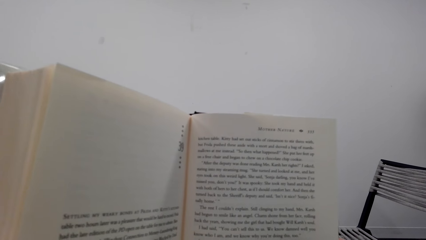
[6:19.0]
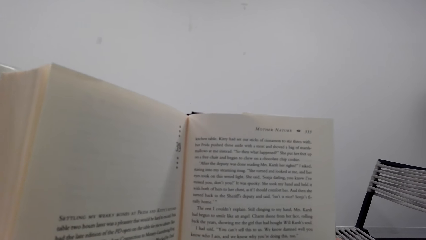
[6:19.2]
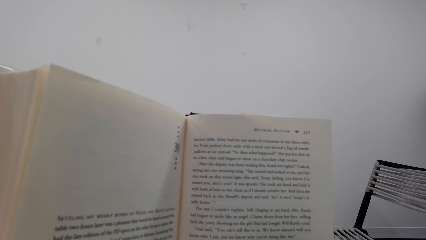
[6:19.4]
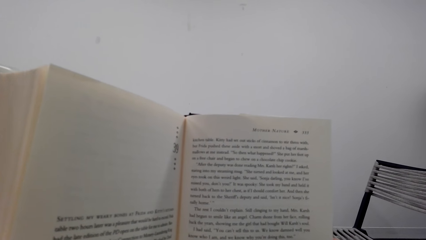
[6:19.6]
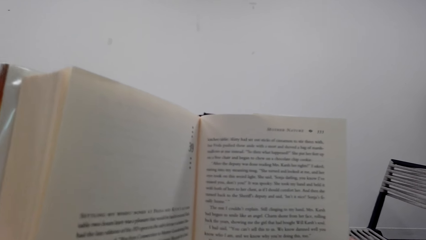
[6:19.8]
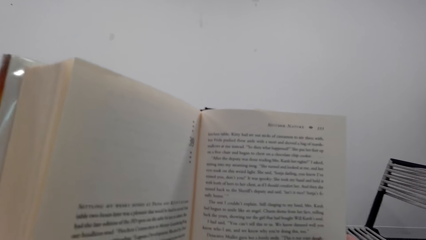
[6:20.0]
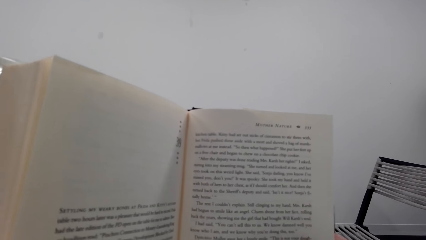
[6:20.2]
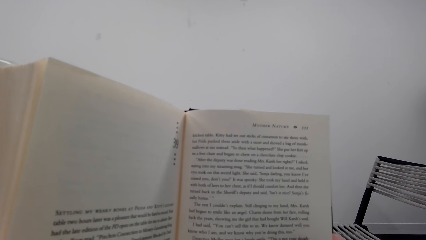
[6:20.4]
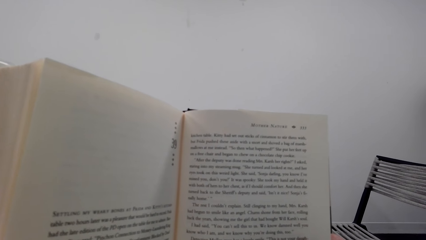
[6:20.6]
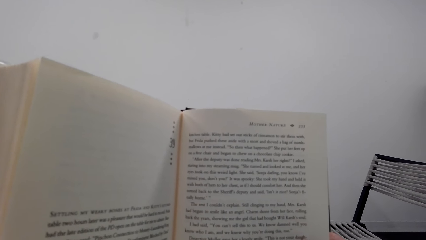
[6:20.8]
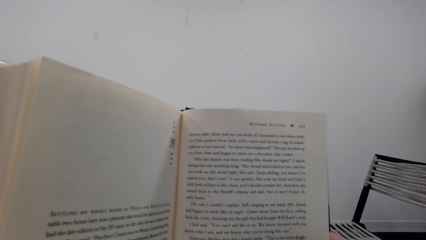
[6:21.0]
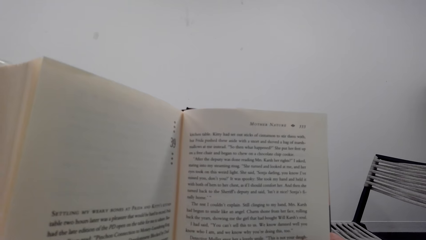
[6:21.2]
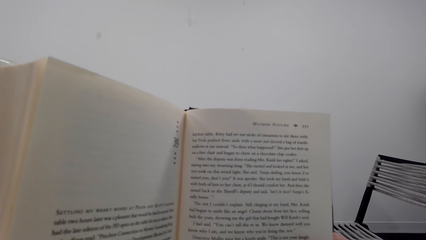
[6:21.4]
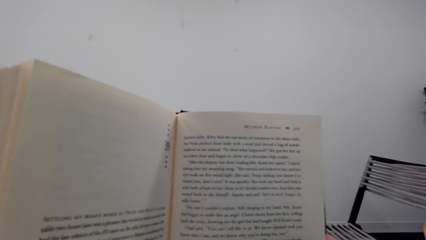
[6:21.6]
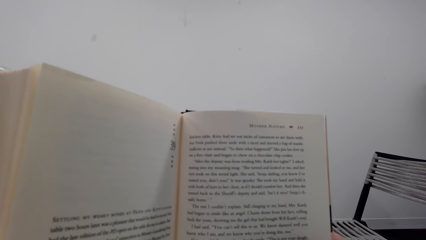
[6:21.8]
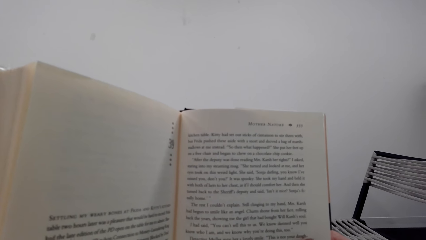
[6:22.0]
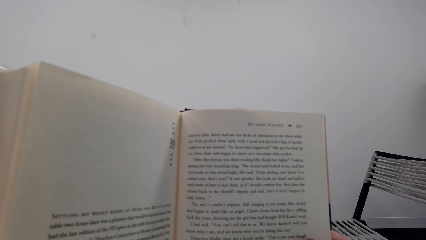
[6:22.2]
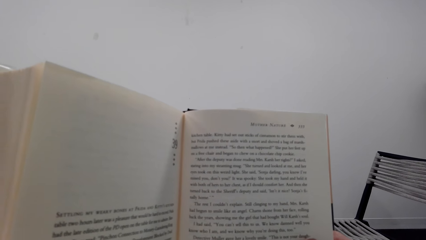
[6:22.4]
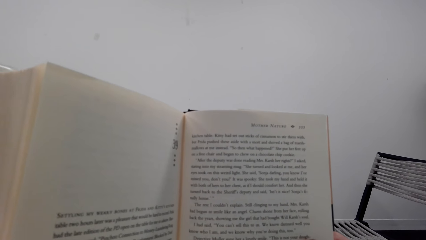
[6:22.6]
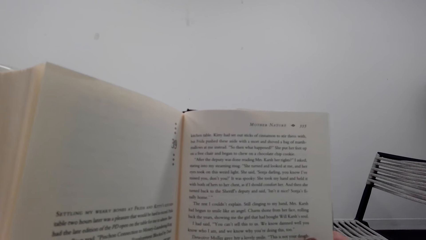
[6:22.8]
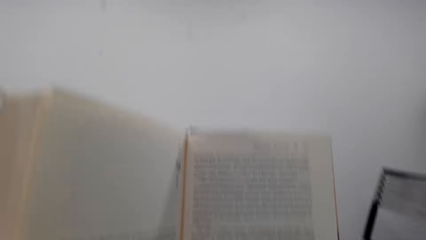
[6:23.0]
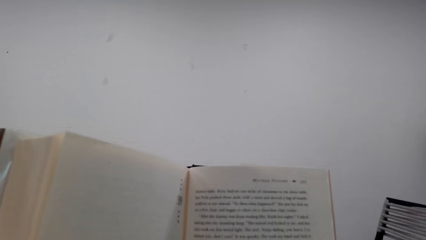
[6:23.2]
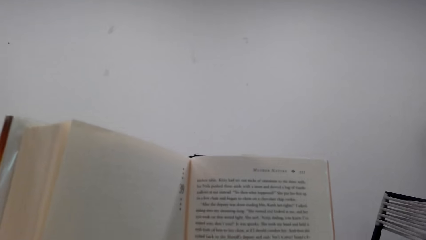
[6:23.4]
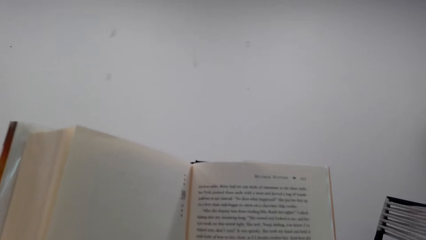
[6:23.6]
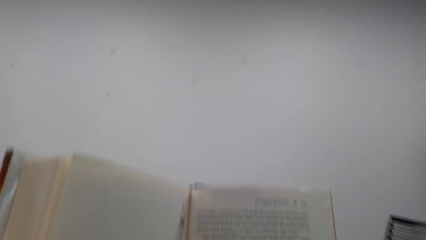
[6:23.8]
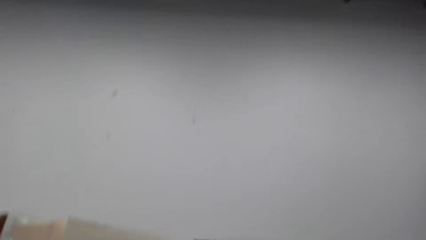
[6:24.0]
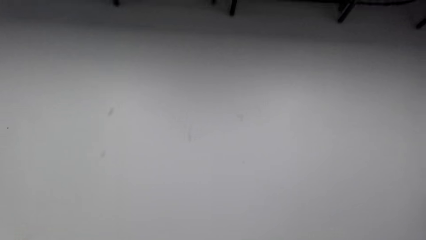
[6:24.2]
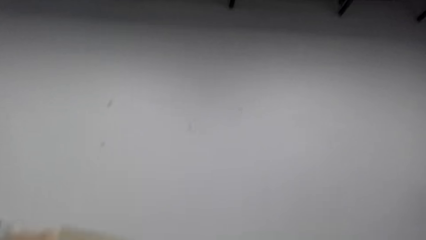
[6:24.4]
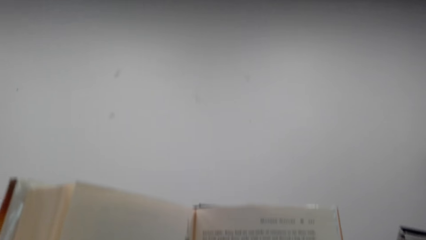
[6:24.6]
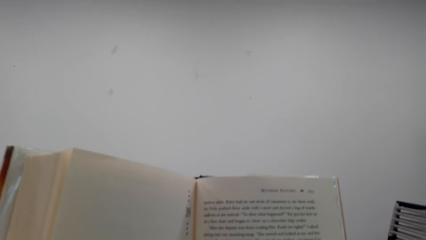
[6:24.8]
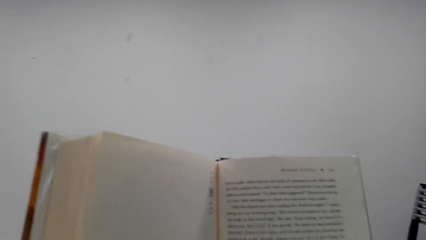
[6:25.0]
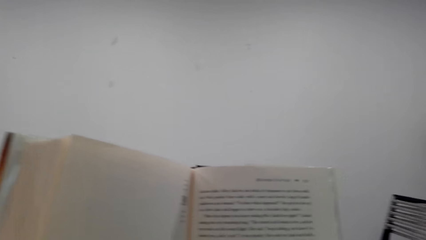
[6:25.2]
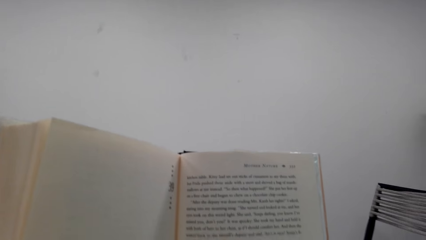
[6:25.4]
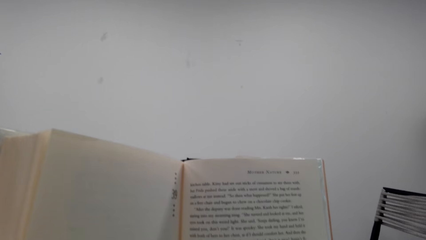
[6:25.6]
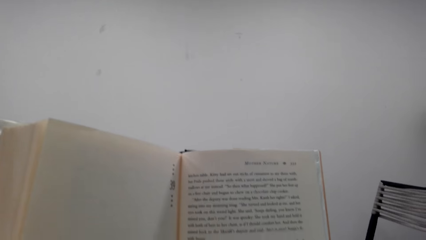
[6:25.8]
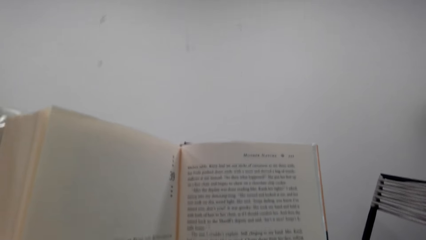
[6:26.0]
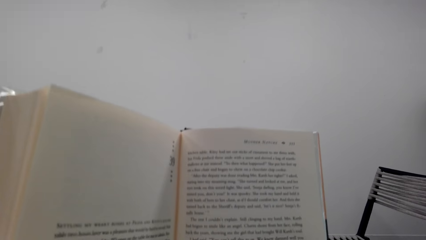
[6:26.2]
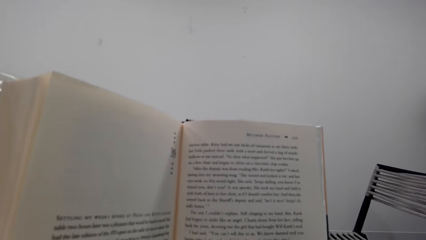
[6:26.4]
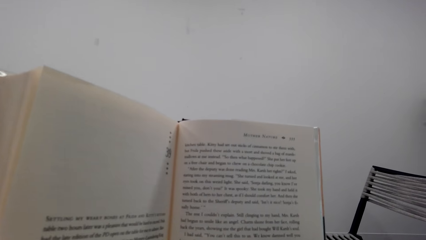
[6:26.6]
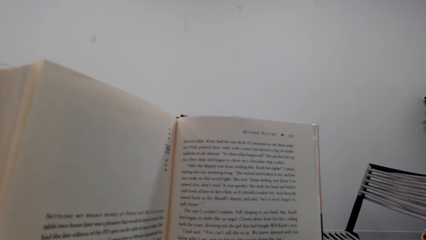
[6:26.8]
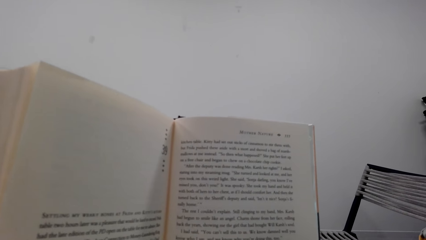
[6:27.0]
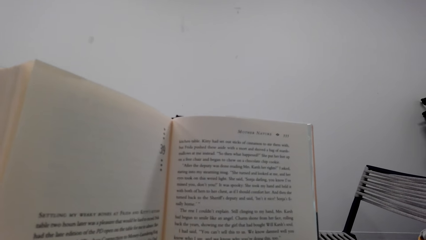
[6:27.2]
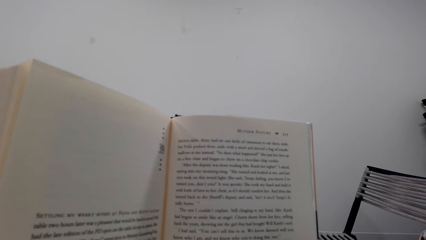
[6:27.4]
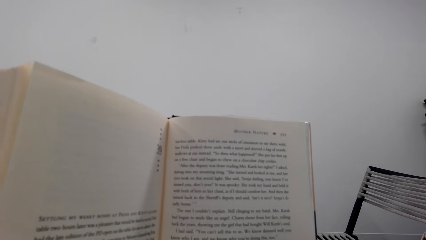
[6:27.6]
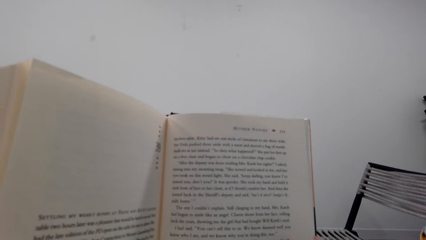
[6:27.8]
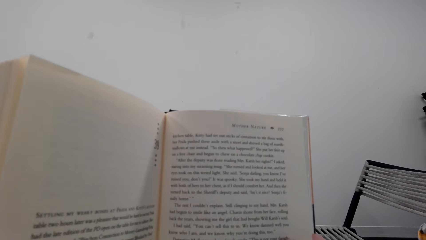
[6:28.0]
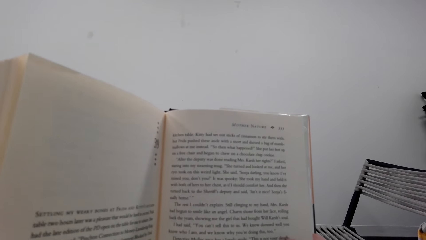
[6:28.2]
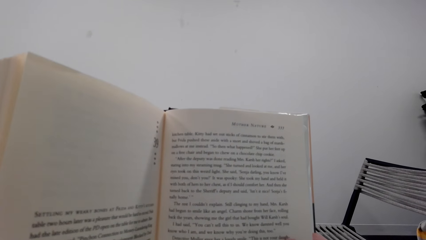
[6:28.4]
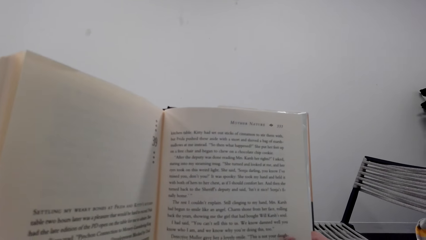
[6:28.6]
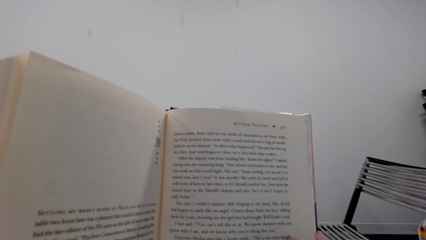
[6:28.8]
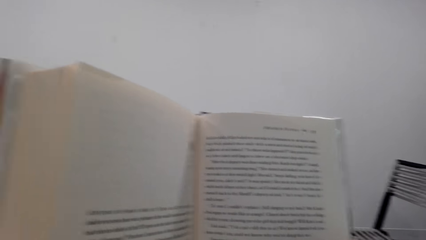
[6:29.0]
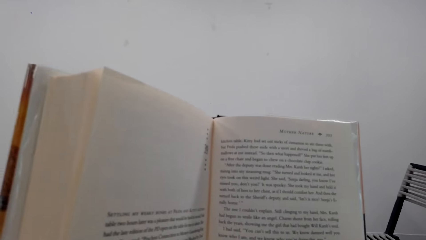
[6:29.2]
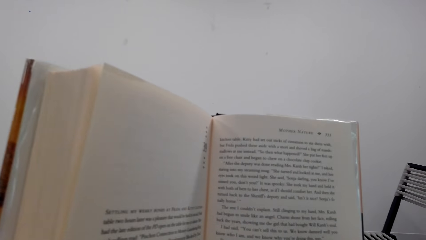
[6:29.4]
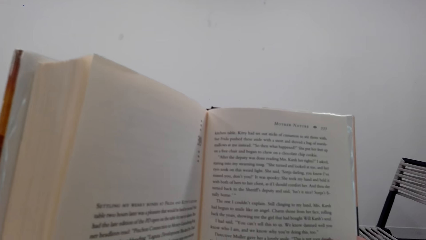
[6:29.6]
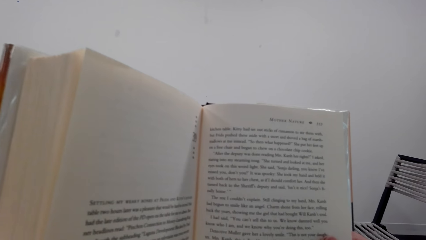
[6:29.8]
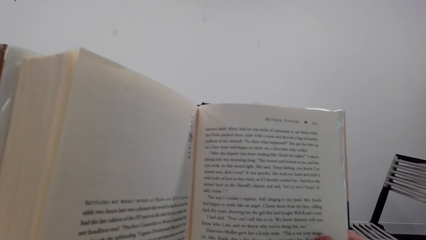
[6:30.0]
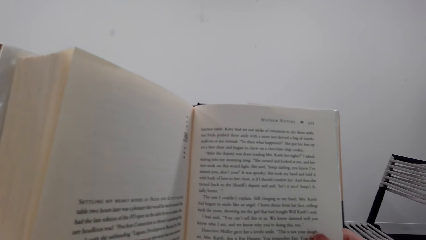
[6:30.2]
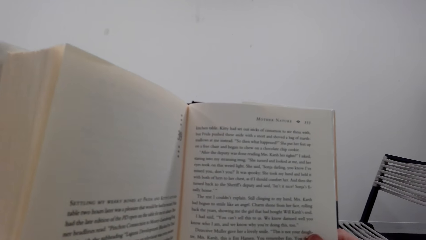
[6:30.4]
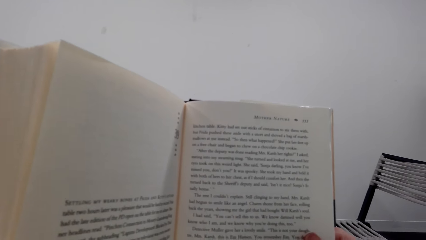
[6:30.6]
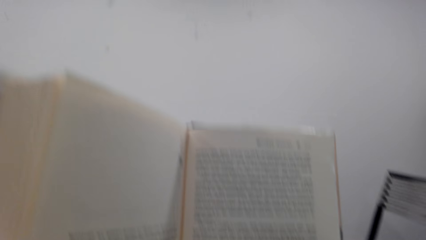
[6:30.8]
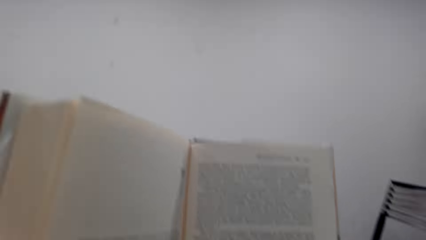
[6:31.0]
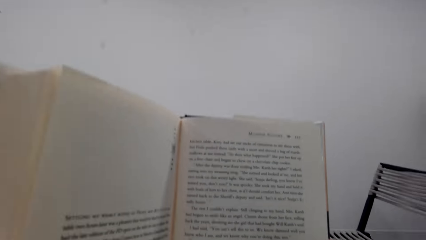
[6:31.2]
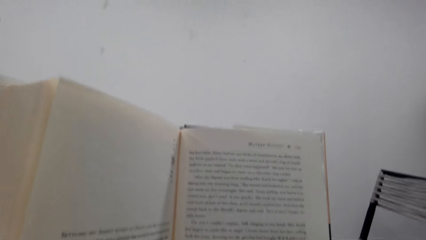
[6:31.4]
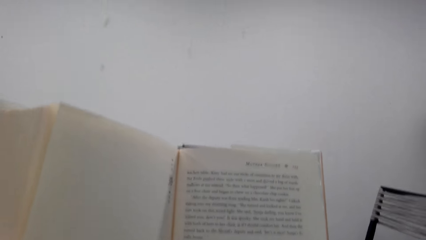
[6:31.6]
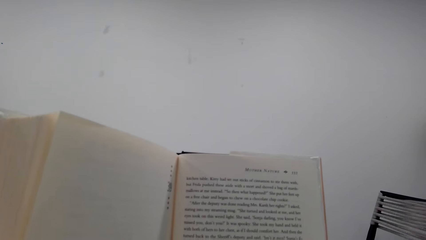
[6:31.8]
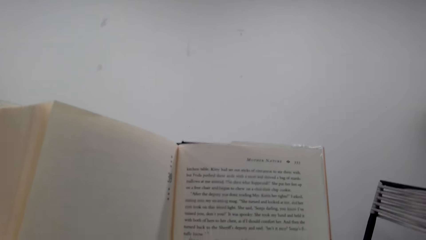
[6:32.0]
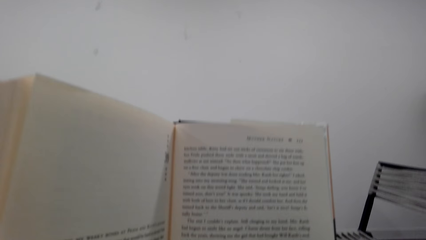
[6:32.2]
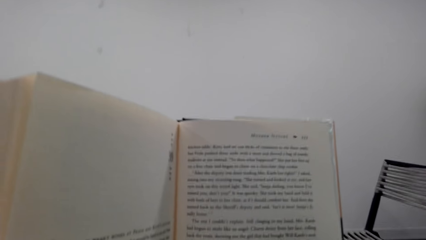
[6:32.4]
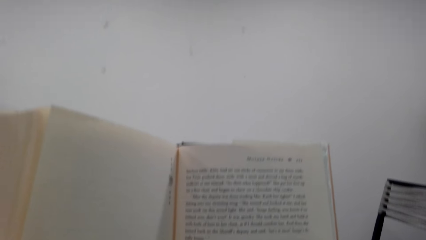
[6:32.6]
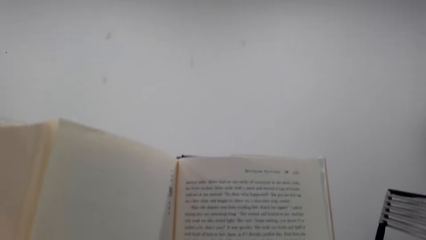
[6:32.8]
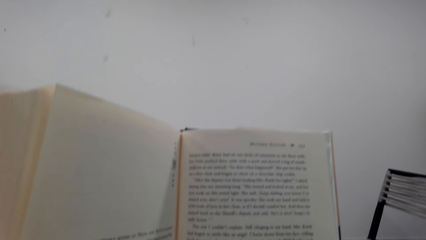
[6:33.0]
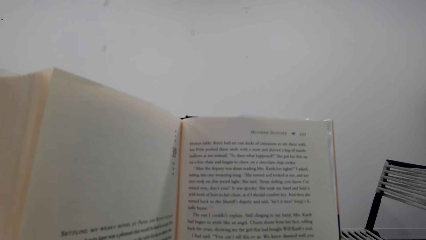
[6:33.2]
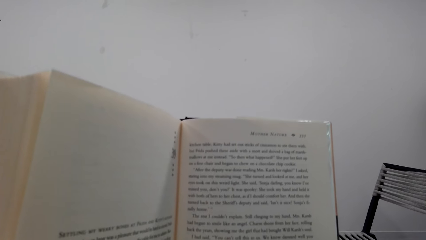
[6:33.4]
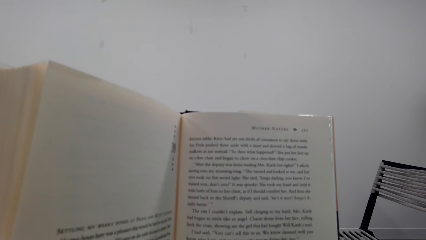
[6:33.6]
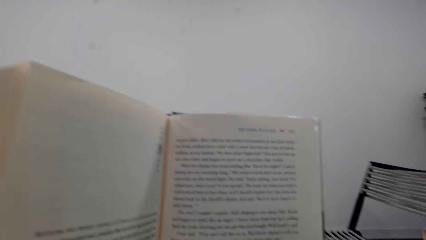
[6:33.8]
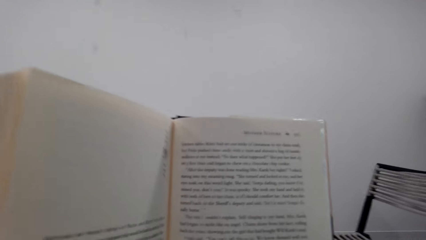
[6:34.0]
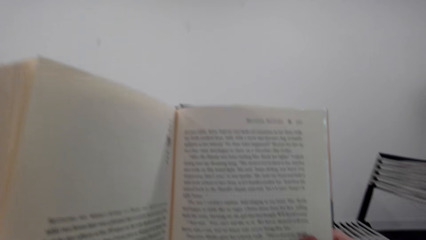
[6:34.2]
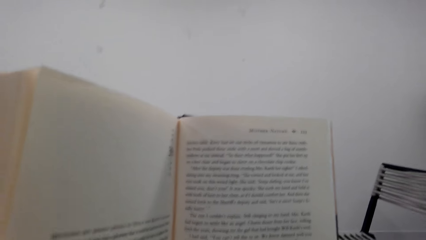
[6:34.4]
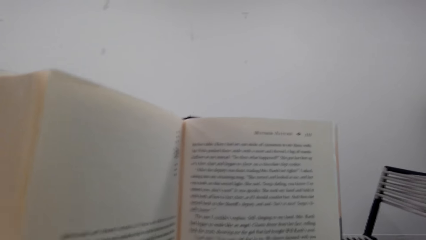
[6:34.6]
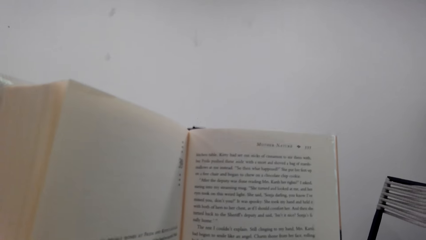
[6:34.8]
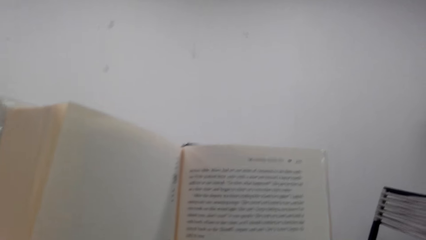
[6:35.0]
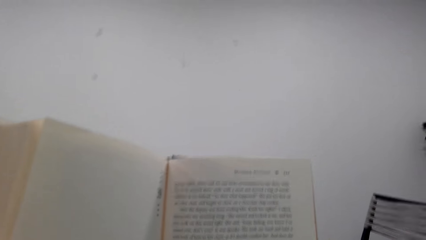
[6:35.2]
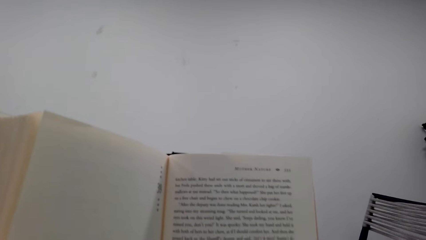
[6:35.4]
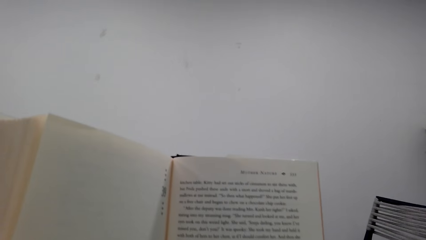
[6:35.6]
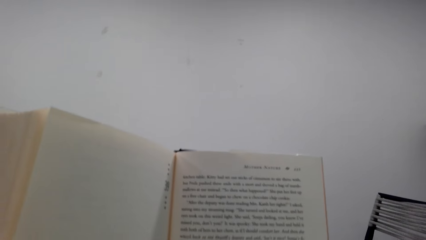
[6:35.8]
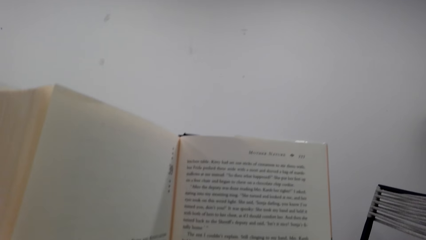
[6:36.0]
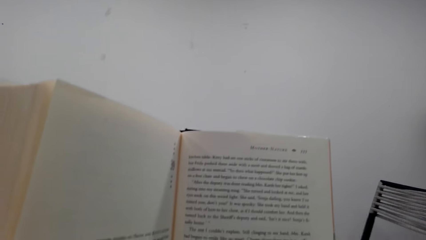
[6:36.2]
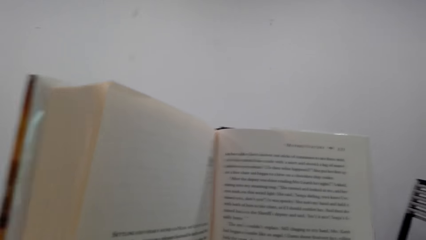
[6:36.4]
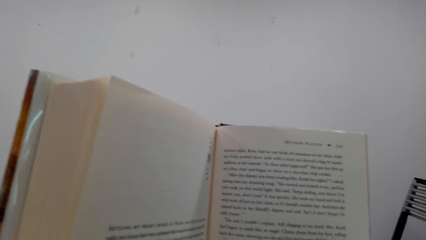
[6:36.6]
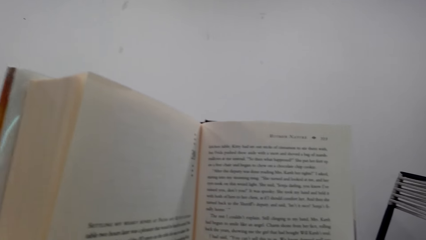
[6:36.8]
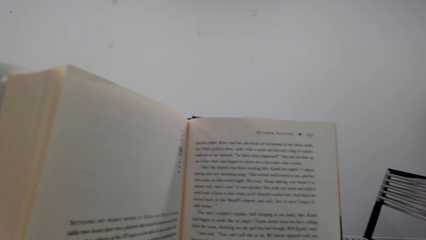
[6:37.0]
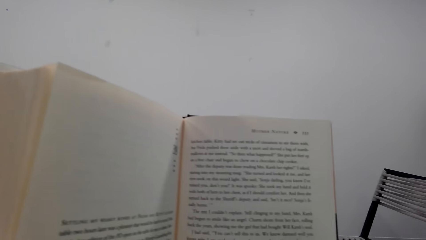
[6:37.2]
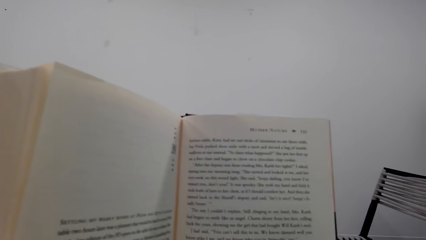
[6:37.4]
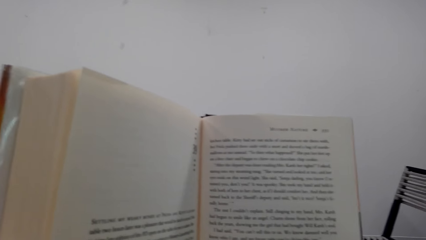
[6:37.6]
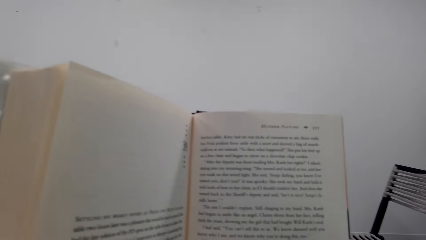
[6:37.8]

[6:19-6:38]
The camera wearer looks around a room. They read a book. They interact with a man.
